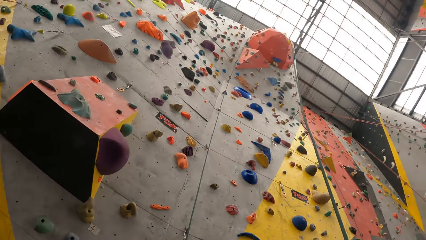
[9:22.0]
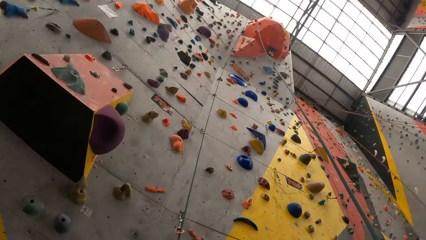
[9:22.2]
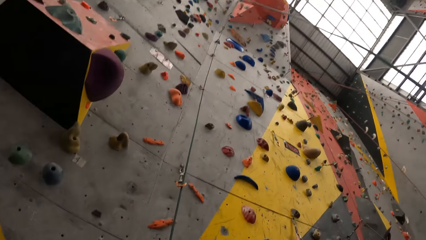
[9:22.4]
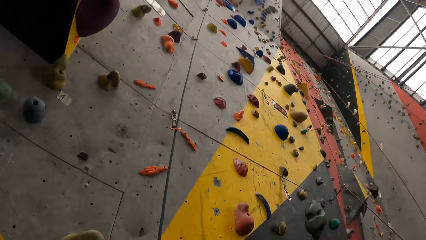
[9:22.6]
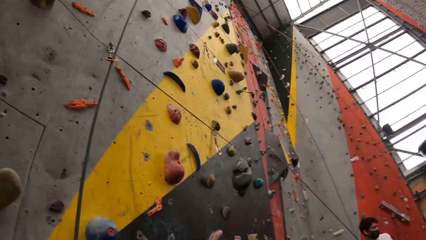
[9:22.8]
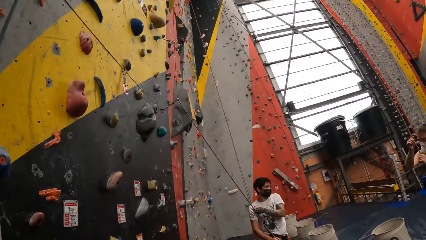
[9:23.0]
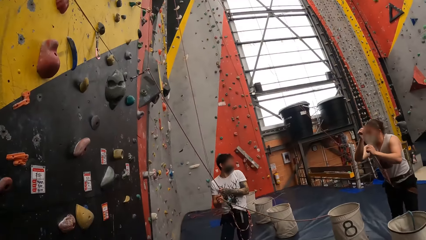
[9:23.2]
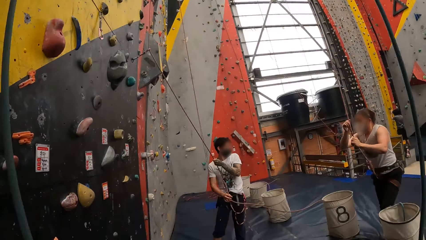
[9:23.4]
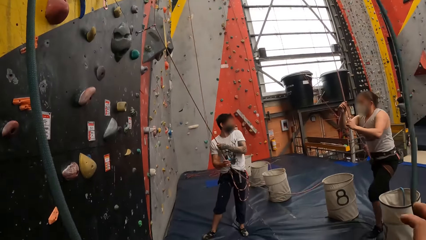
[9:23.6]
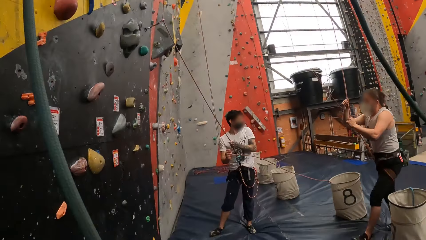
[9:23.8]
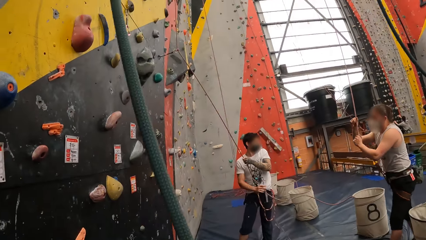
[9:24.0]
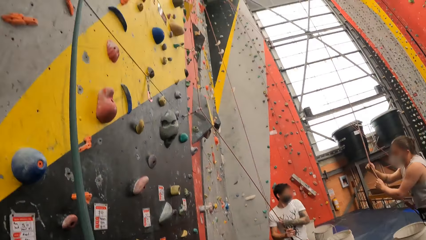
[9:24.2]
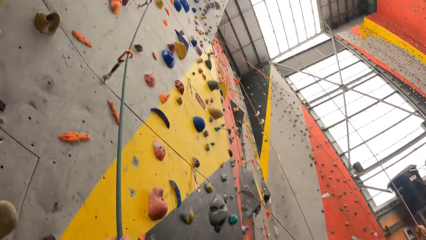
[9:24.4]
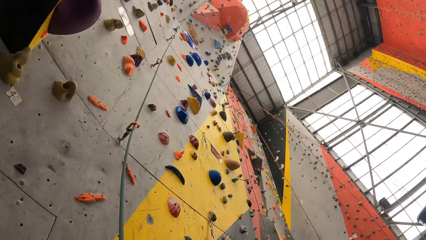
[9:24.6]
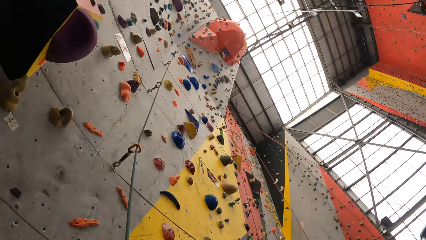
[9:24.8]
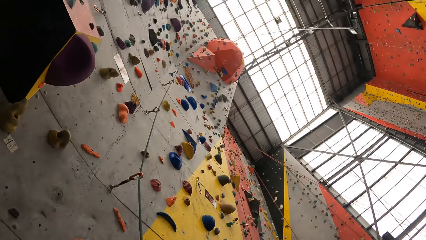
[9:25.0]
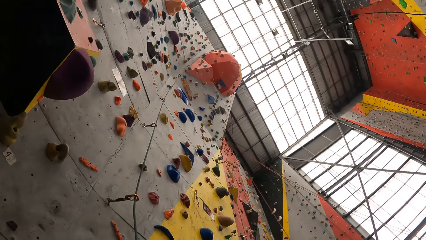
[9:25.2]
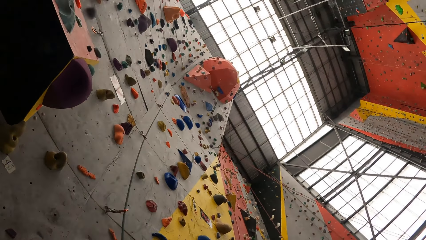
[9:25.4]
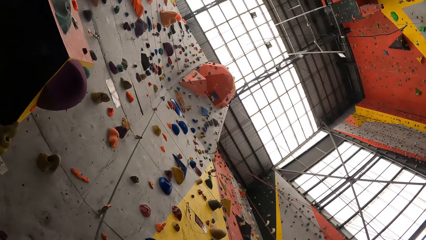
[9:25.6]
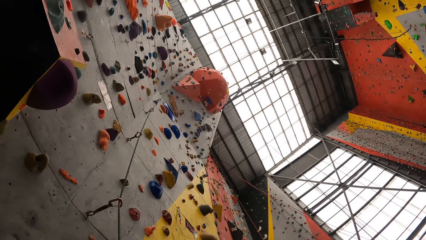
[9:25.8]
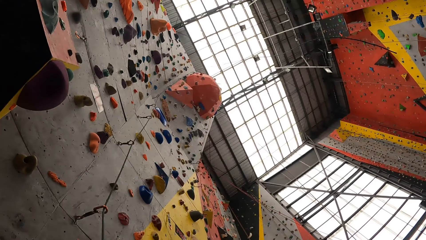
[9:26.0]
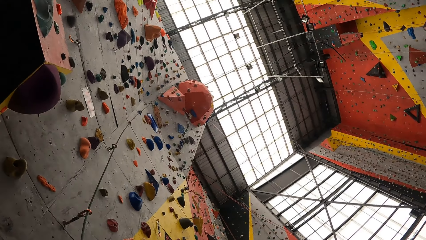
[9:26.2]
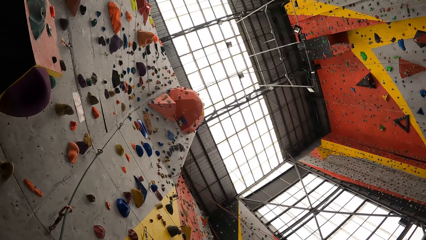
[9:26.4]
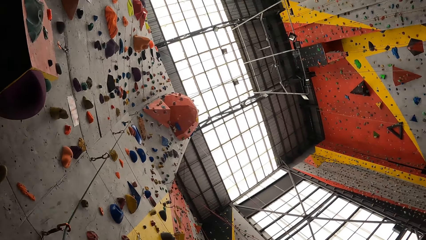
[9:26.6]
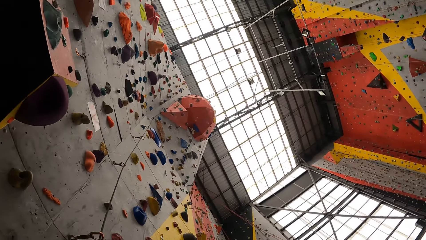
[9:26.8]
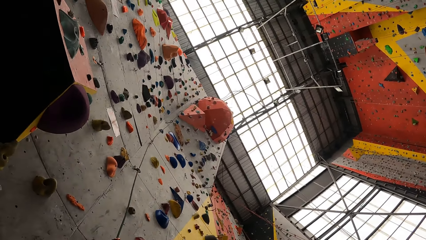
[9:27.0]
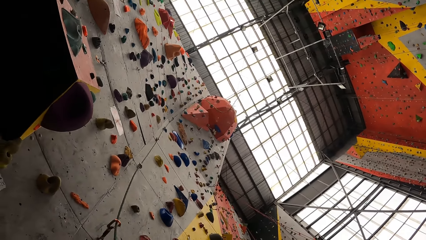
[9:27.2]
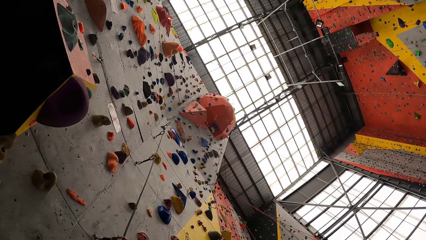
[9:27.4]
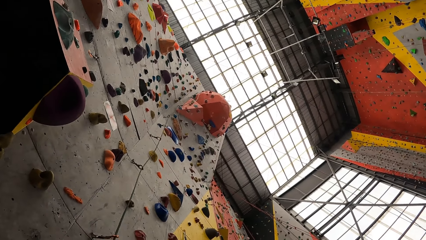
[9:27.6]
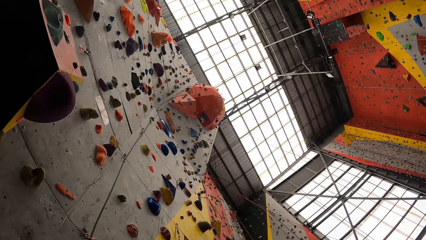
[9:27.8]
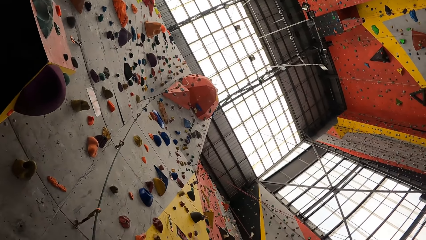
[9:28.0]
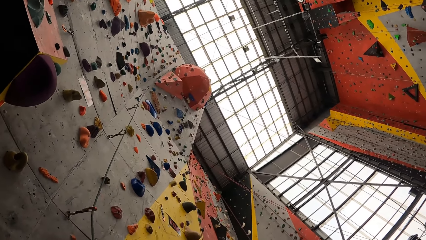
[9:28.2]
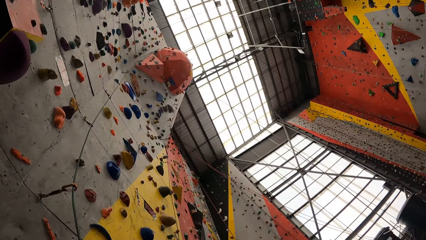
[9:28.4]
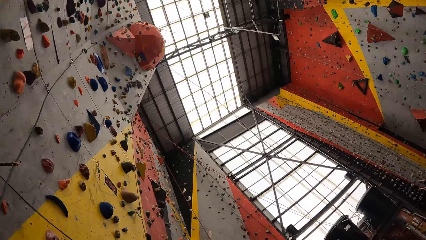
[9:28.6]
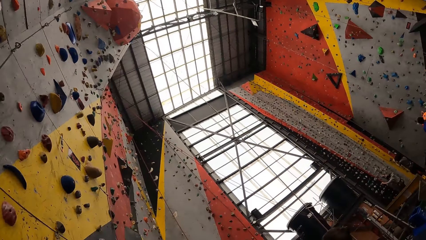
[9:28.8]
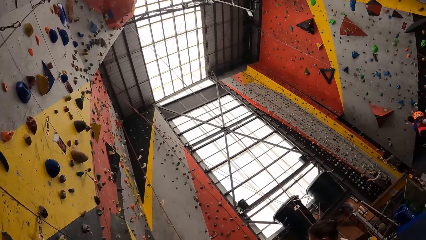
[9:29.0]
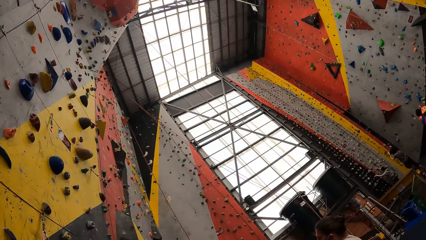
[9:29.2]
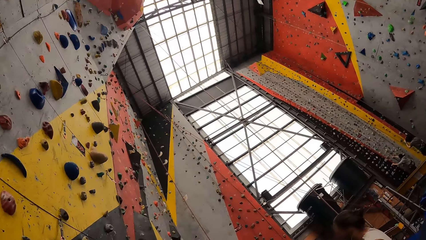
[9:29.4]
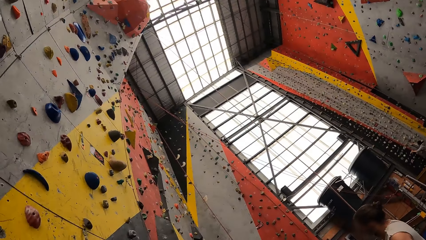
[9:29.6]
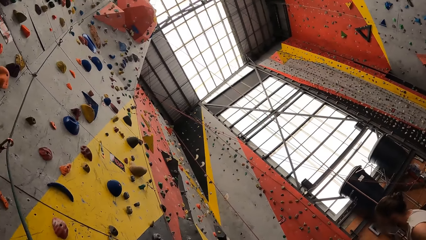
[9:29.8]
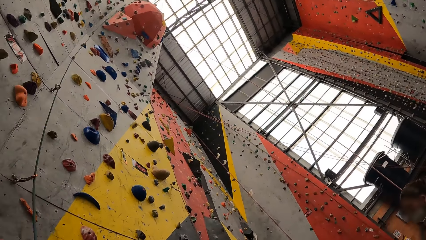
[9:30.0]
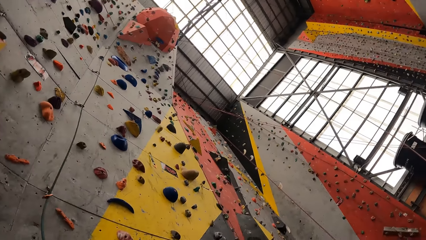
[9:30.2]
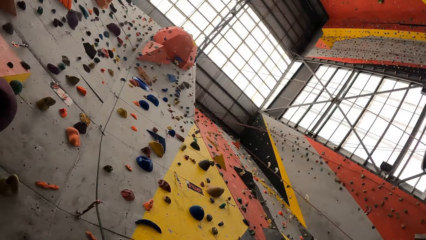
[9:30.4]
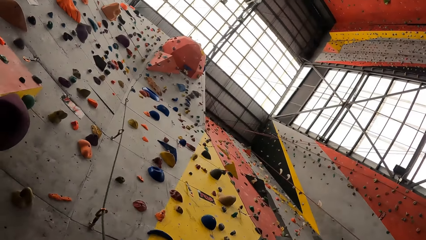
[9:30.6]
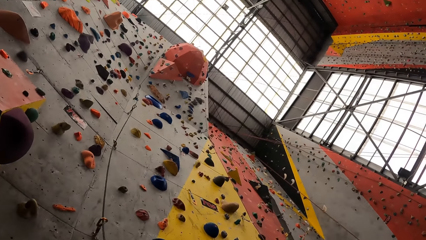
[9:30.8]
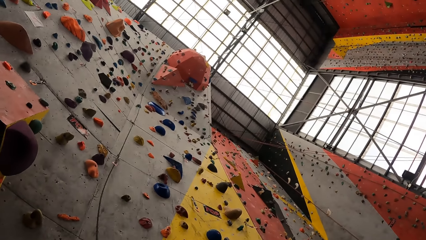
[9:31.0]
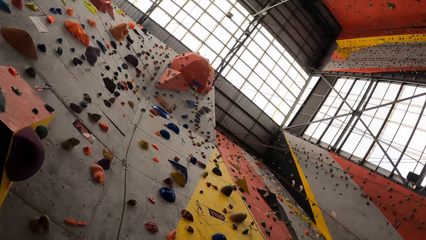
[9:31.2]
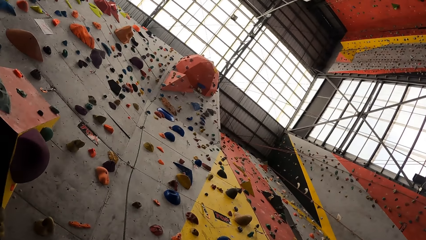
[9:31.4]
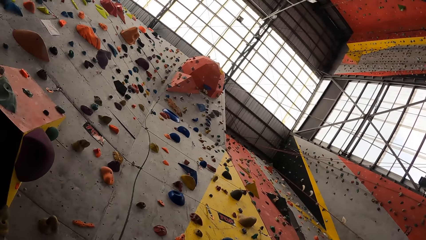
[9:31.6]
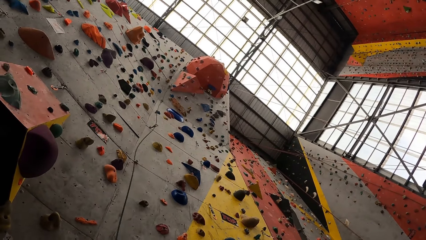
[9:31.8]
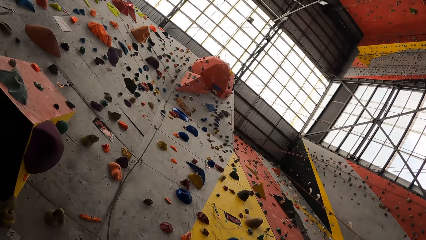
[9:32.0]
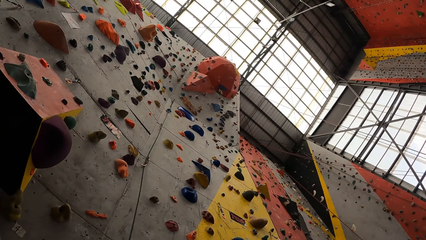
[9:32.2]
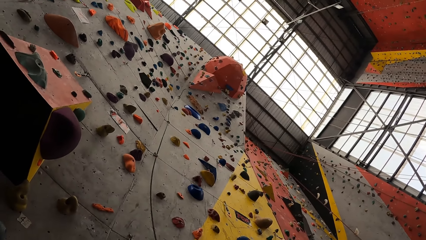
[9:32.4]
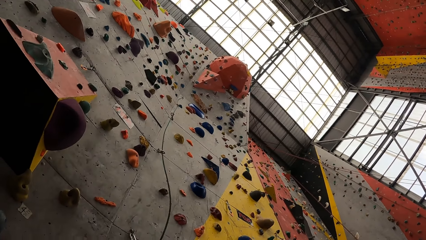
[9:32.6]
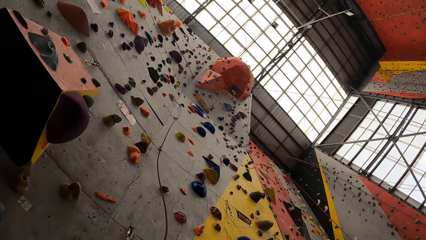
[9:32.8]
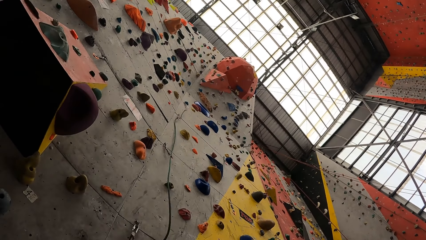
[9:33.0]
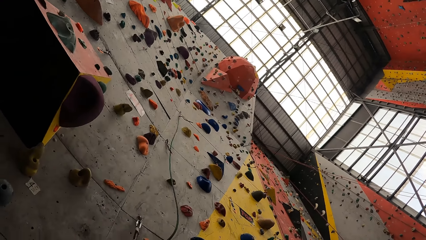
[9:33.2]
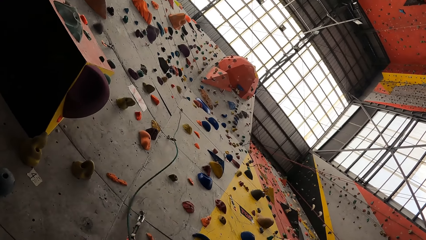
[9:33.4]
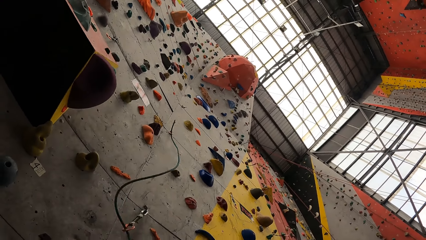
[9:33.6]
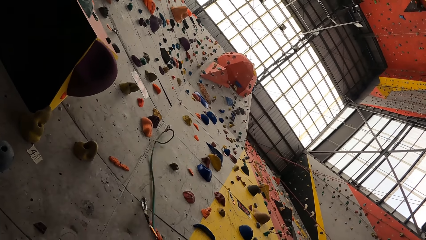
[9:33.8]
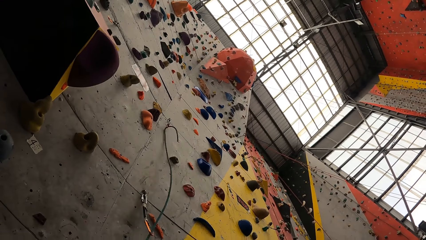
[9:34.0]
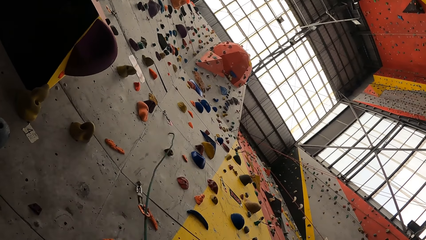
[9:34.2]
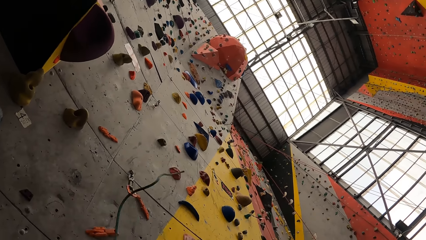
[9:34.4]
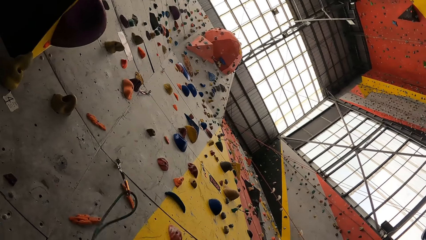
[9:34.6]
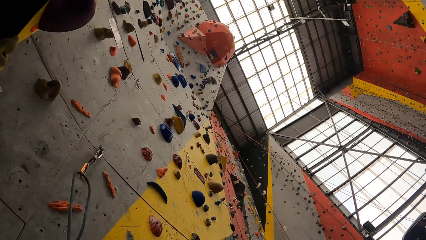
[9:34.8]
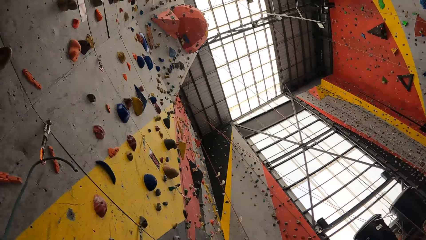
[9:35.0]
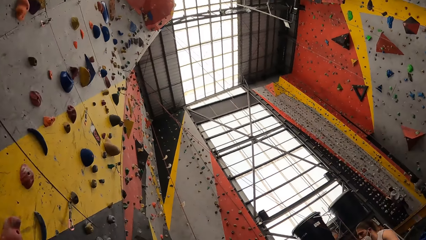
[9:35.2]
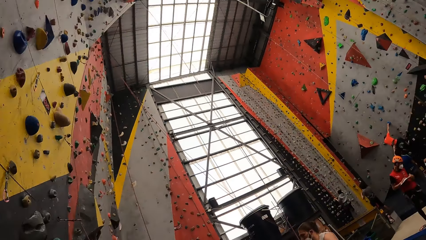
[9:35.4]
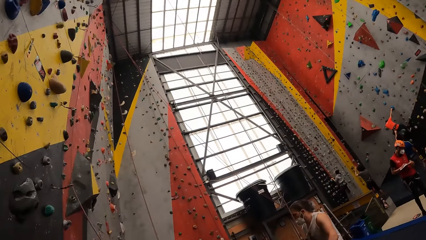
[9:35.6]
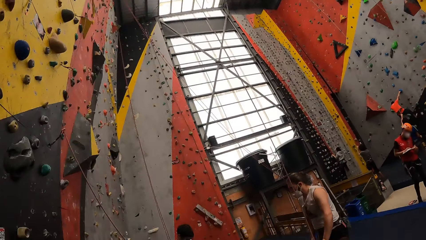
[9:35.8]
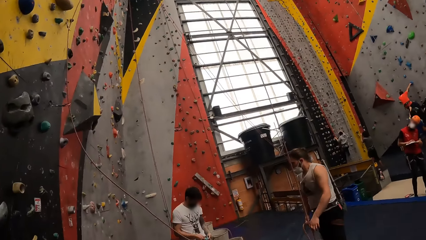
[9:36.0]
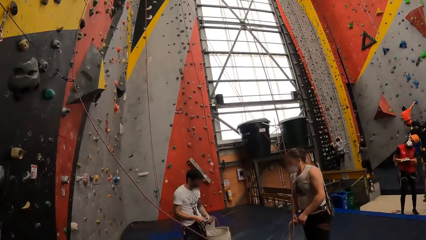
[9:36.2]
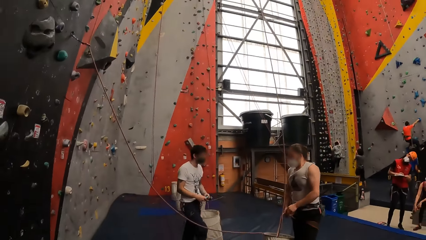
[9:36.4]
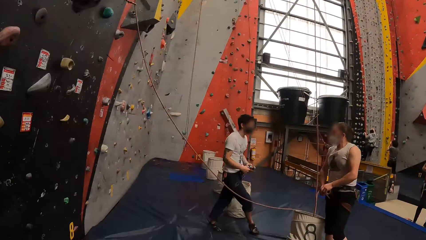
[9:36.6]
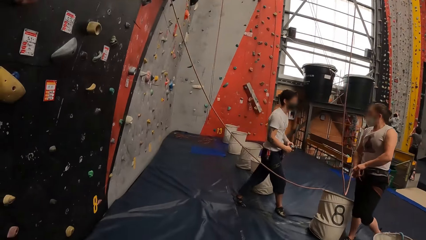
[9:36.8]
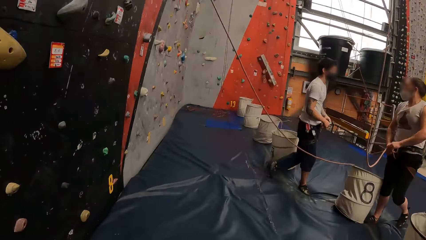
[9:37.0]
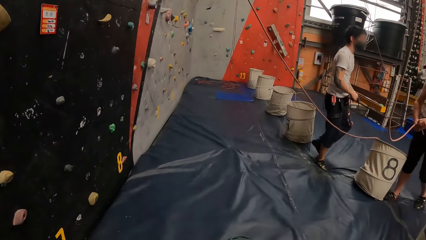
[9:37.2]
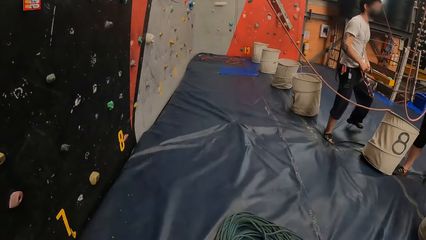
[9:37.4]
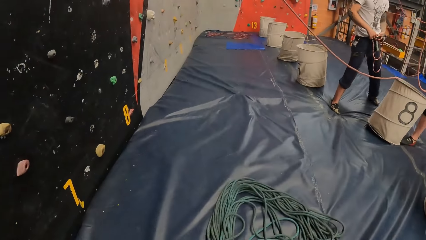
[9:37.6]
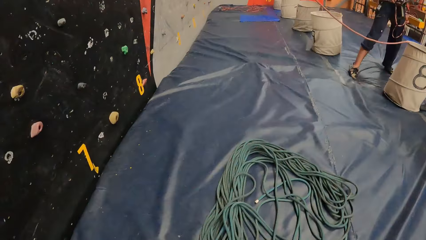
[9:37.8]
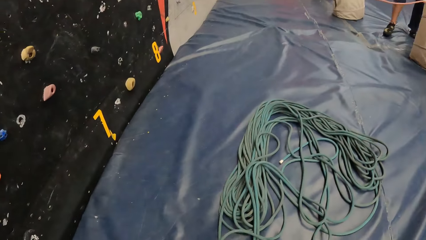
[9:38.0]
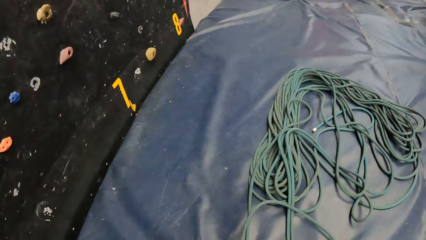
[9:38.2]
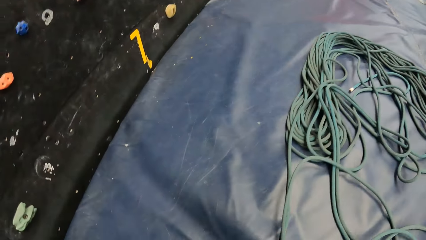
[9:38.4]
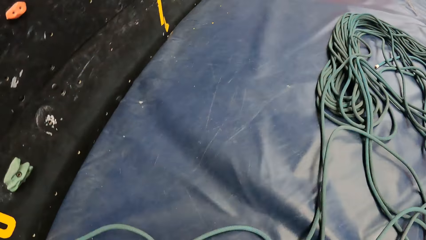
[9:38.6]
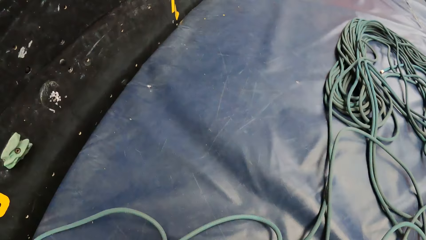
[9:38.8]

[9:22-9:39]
The camera wearer looks around. They pull the rope.
